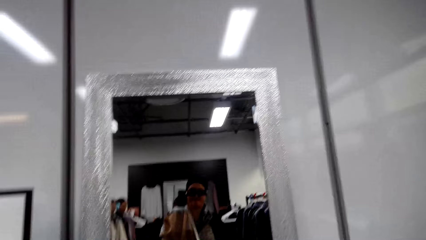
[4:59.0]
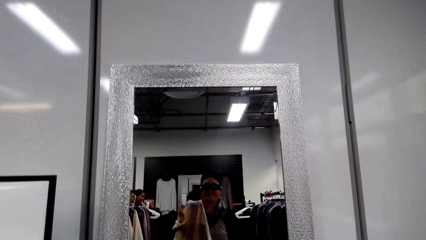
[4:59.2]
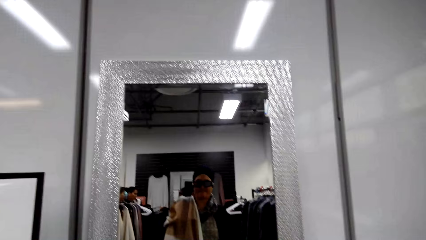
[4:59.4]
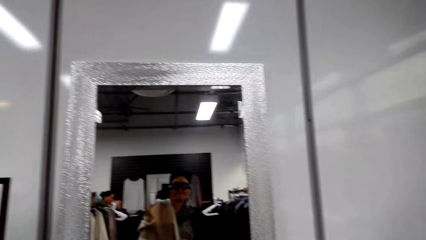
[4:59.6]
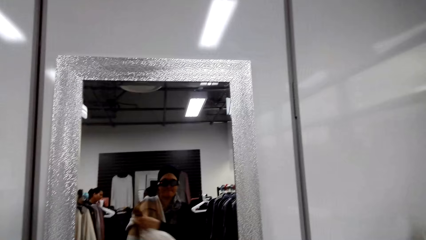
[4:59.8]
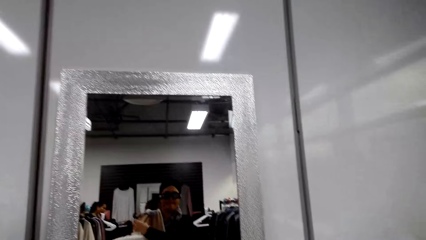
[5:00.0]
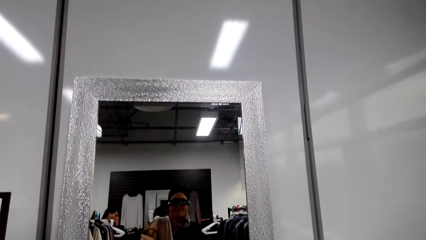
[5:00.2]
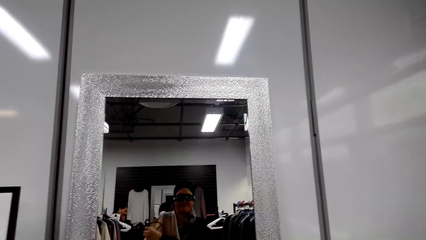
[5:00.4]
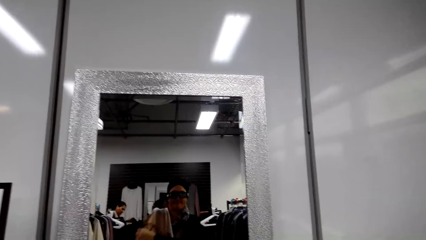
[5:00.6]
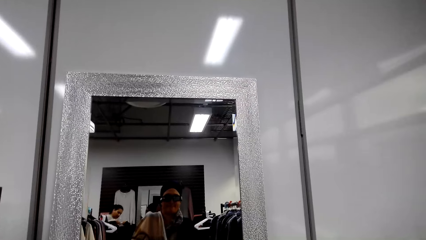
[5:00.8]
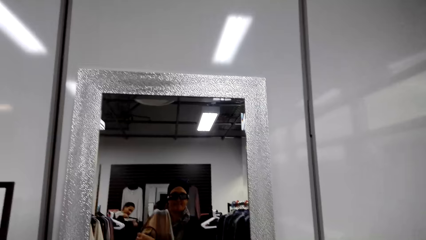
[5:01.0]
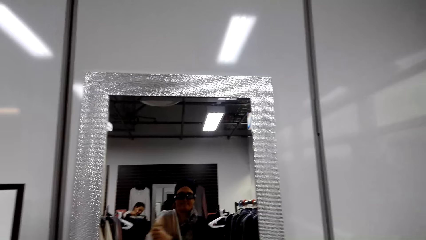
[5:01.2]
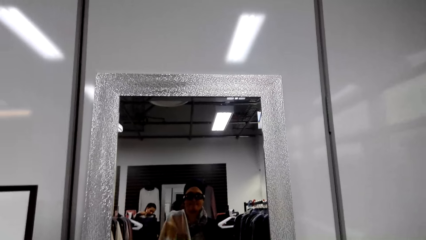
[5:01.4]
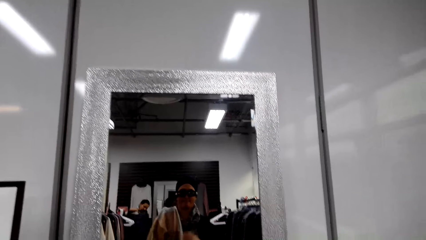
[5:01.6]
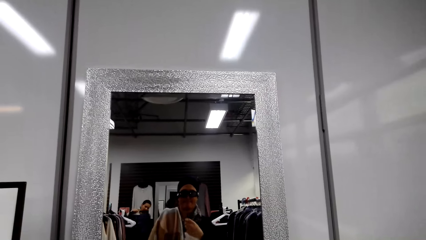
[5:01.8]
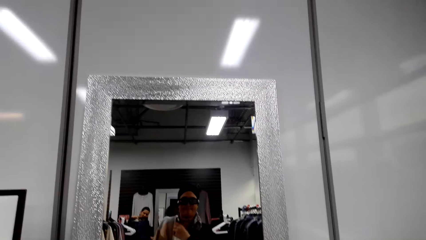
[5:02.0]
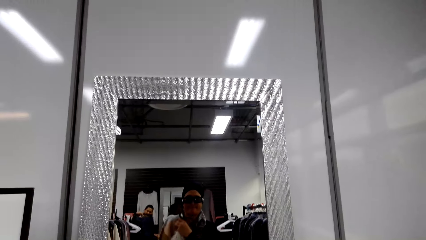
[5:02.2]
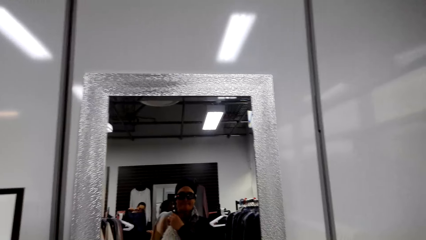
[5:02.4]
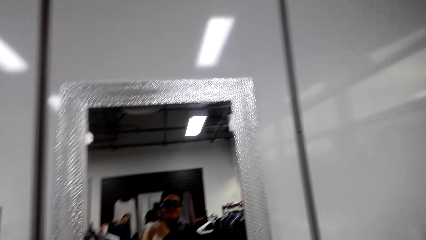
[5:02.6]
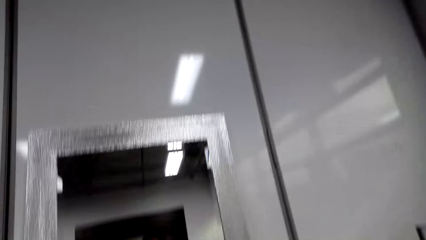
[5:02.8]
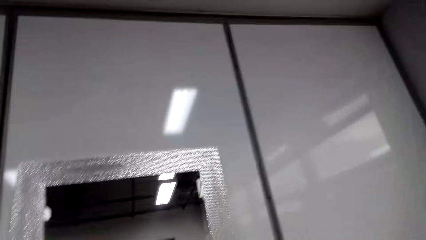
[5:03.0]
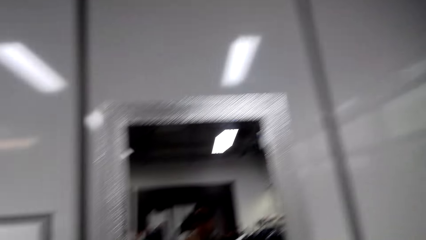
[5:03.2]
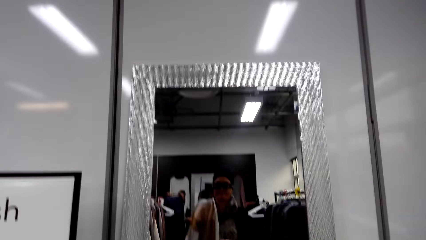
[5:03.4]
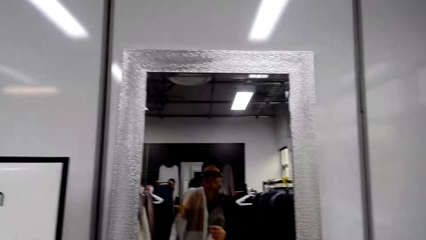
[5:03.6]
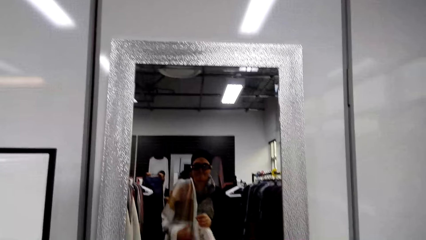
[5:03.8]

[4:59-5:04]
The camera wearer fits in a sweater.

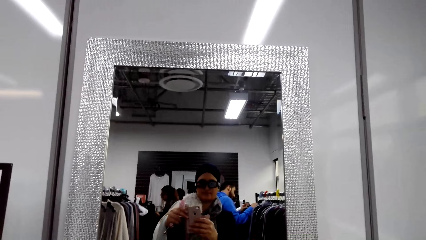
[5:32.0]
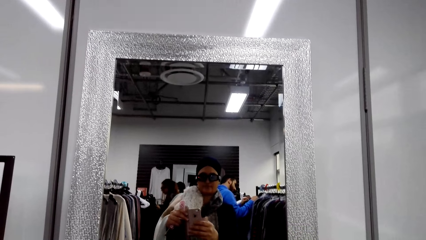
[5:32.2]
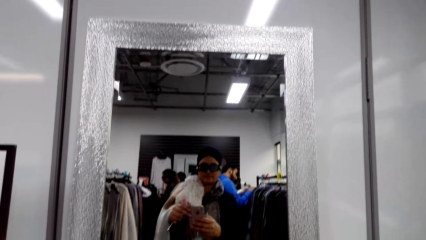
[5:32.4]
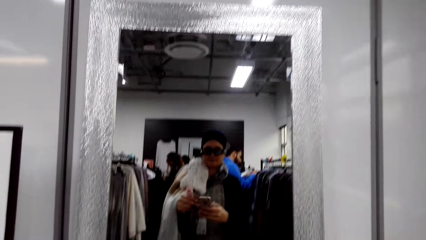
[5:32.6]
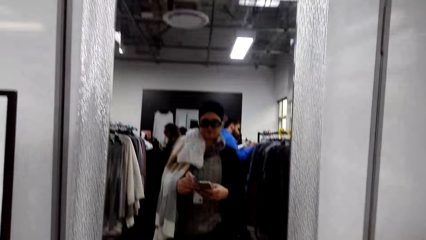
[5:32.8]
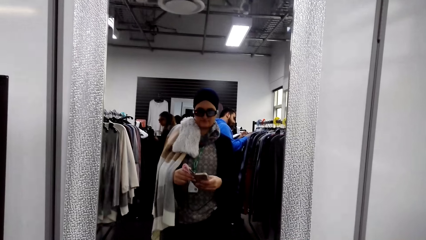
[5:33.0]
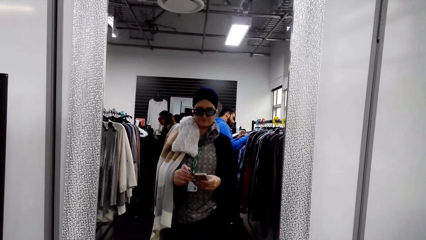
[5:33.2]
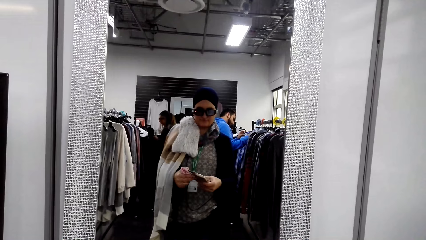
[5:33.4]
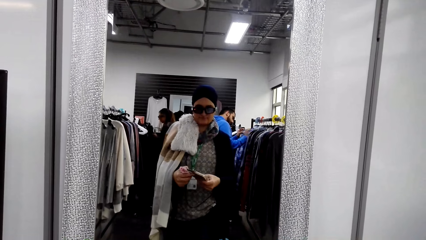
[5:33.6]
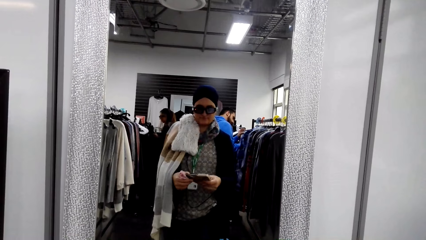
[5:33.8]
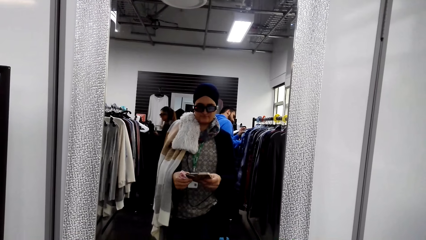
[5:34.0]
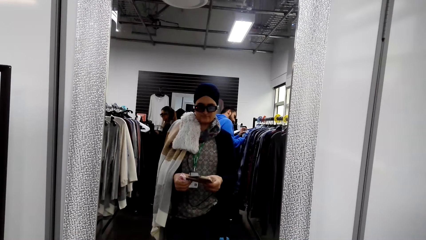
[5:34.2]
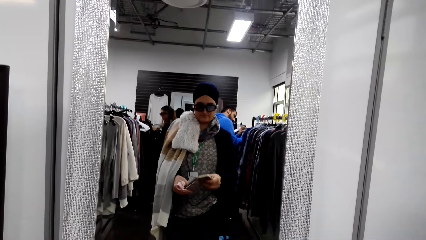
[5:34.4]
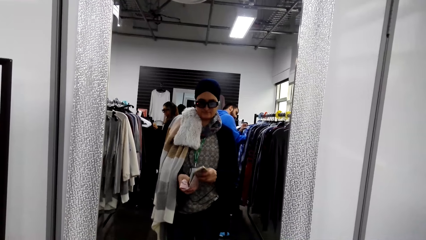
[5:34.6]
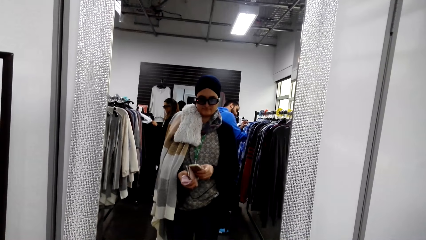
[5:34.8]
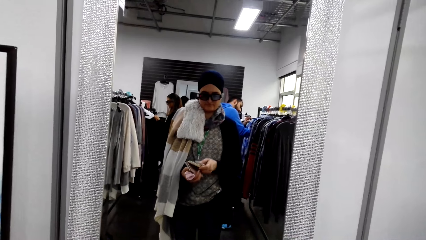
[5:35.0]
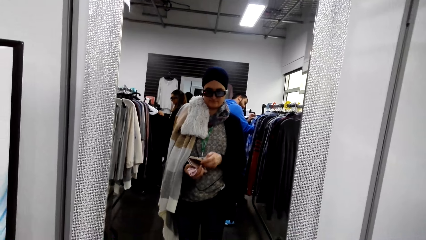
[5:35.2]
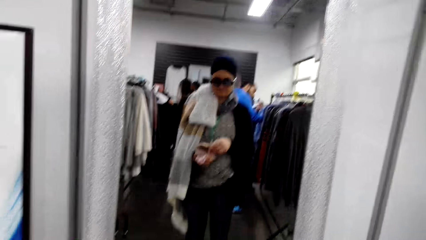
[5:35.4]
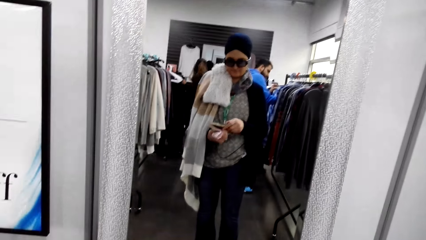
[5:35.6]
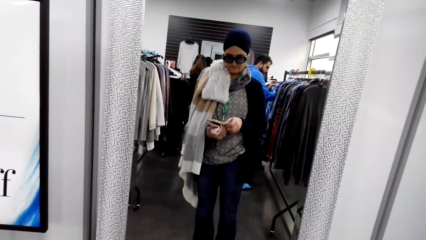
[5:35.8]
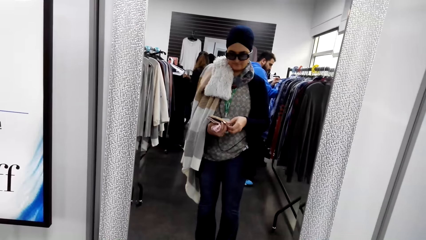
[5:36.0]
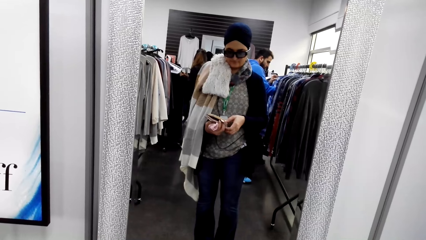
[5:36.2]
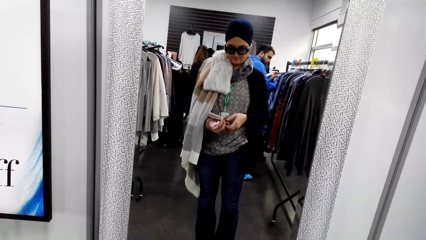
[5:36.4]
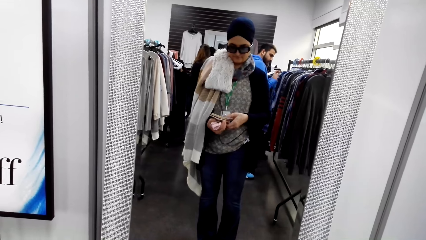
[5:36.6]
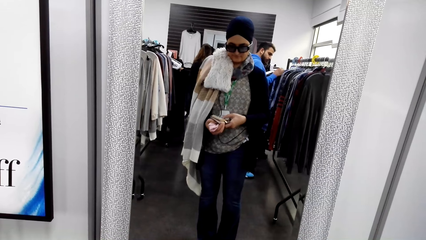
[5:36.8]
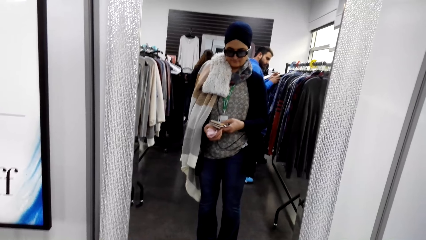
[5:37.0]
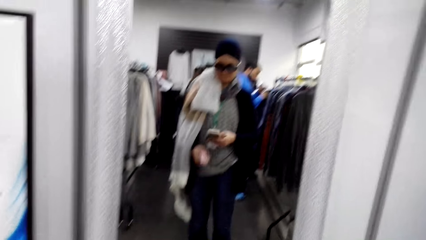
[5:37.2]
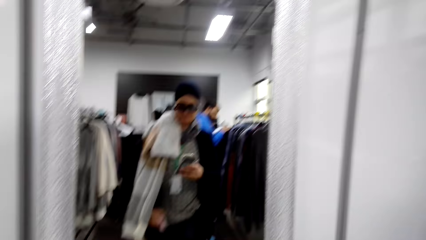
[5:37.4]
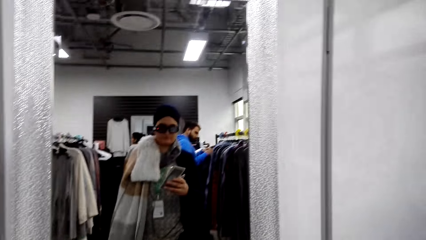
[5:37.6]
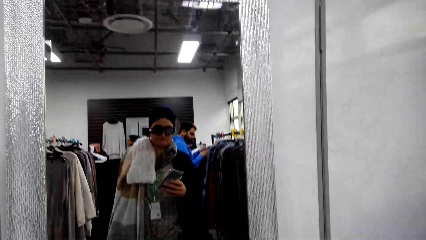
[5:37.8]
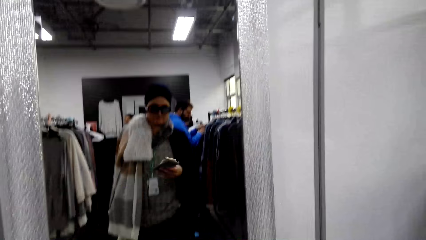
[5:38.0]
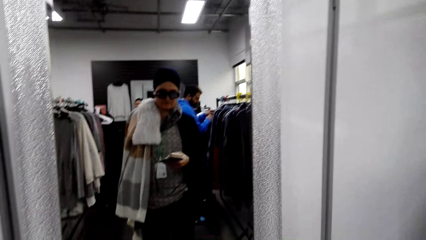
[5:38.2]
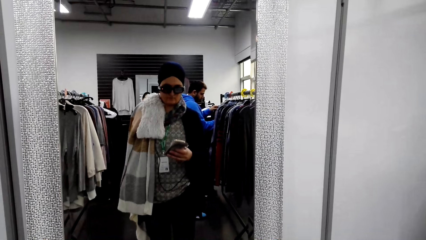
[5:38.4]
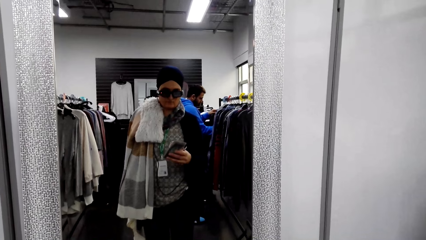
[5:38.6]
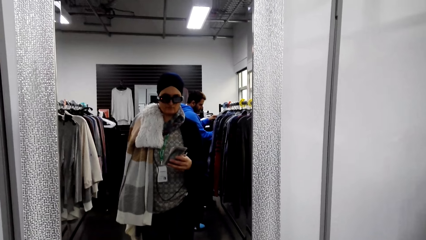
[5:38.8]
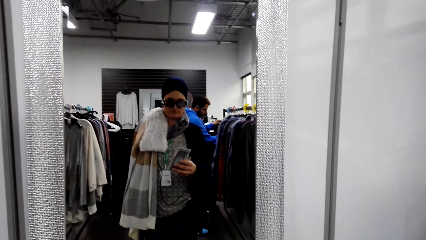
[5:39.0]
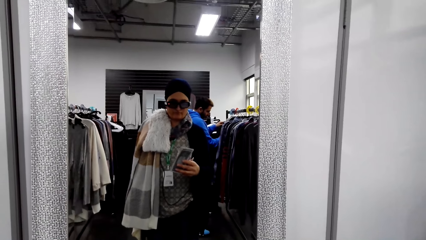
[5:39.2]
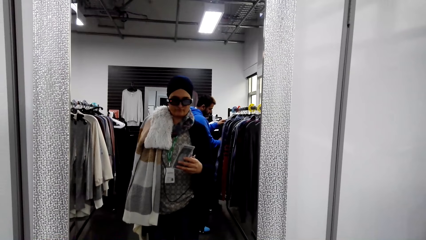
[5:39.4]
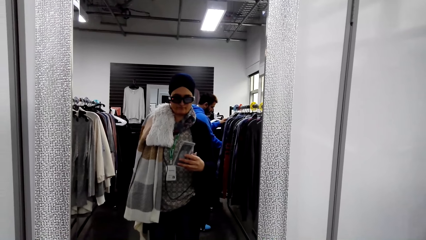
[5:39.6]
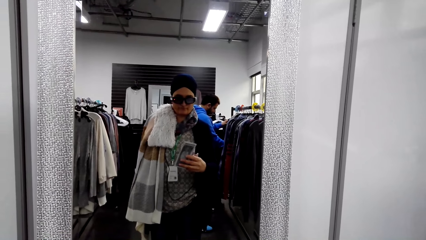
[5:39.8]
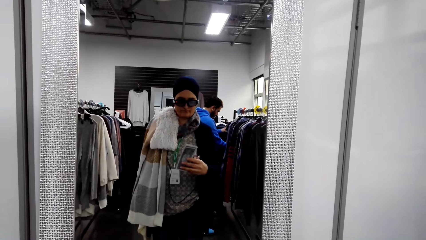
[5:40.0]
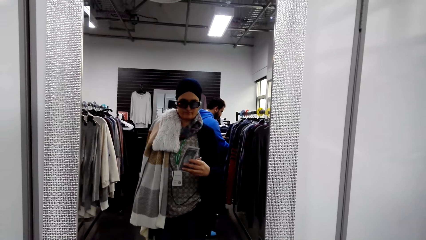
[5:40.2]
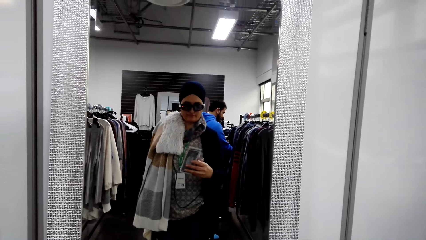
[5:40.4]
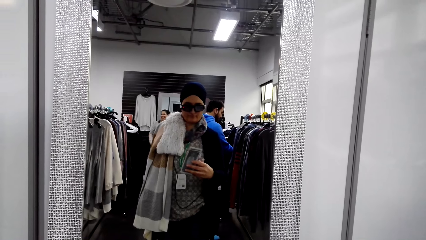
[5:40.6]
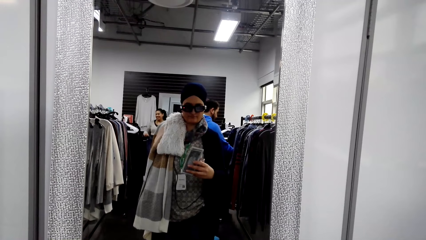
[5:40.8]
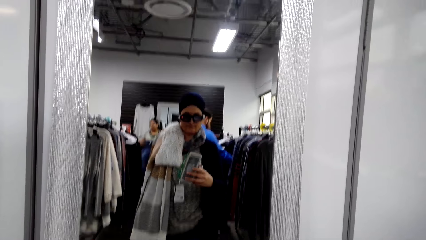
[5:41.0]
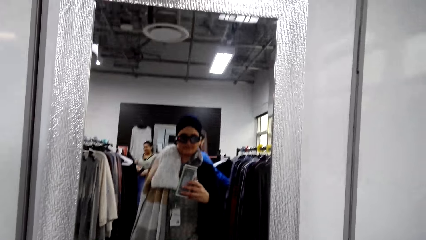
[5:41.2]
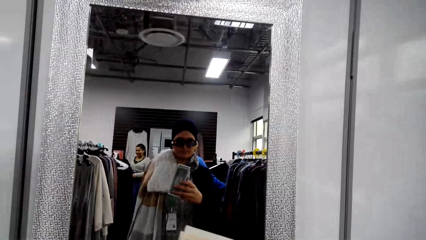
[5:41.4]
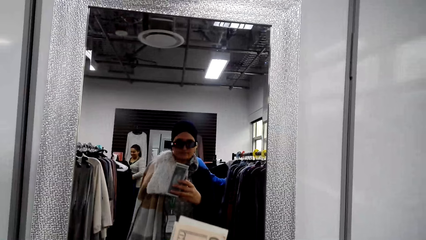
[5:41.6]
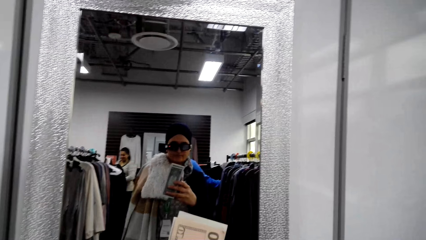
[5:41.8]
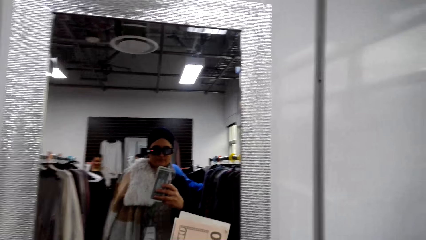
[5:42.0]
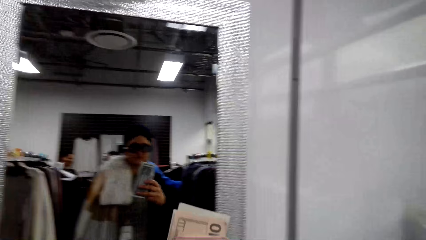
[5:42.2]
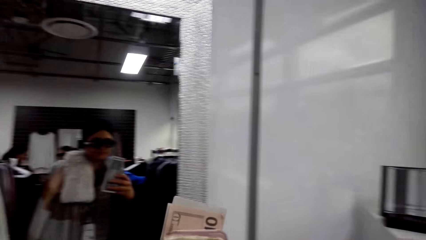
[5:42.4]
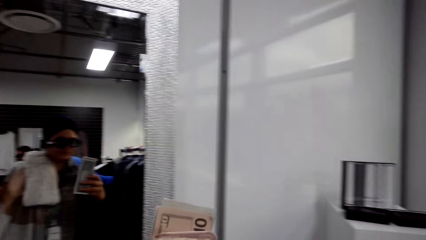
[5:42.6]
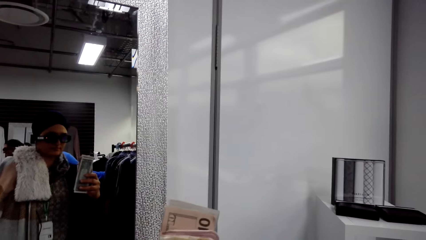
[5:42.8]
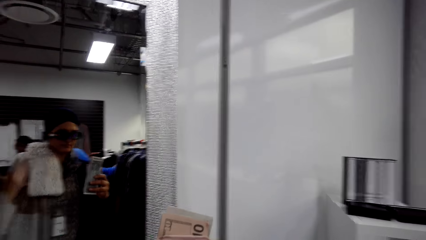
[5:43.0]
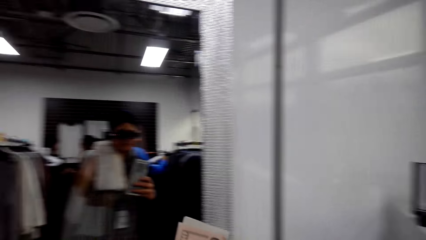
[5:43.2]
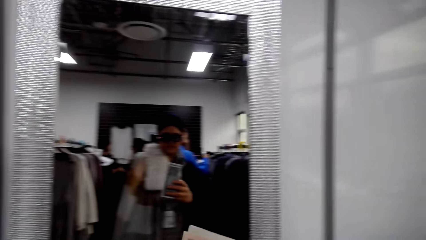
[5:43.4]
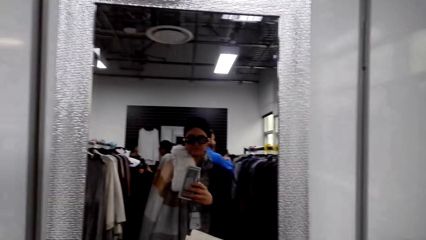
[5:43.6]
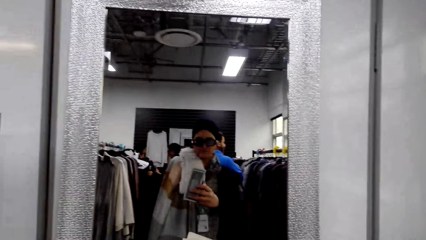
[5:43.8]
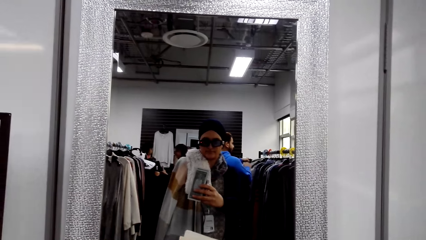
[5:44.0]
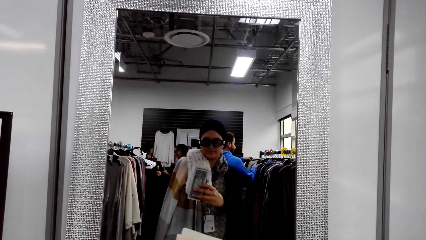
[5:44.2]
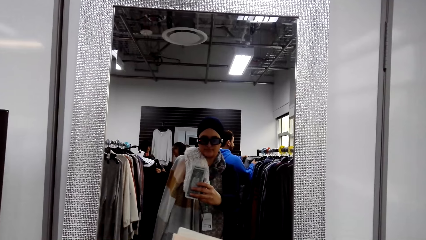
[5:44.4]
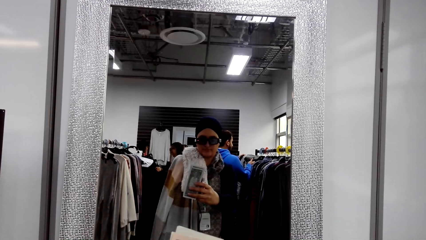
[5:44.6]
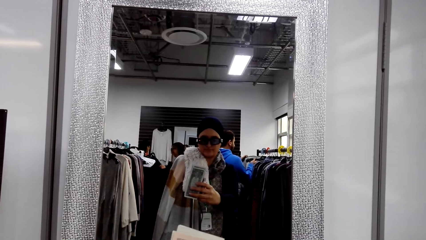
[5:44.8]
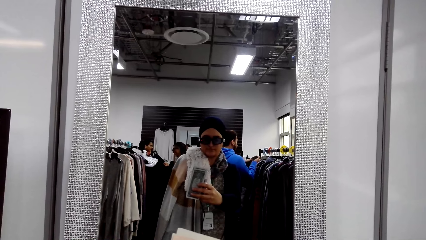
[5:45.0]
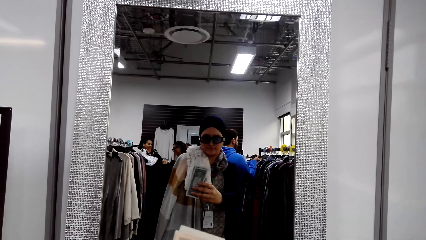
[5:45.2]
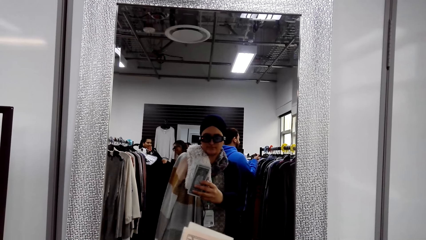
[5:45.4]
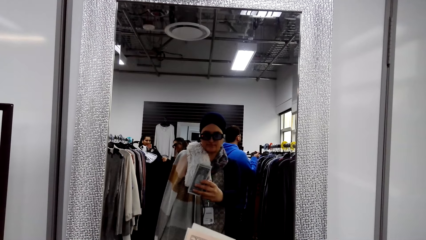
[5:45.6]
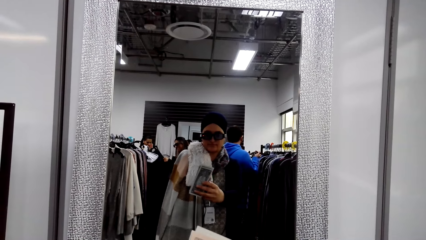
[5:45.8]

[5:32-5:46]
The camera wearer folds the phone case. She takes a photo with her phone.
